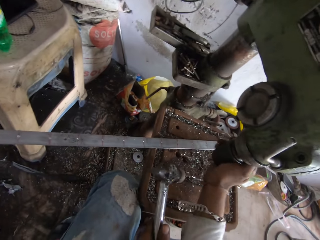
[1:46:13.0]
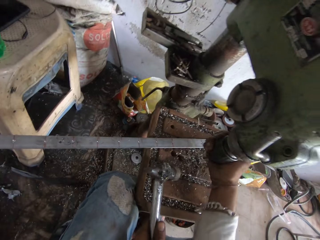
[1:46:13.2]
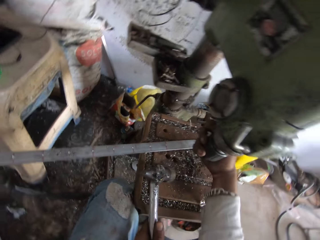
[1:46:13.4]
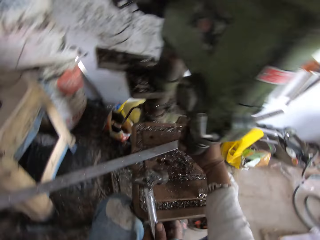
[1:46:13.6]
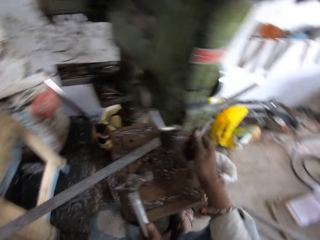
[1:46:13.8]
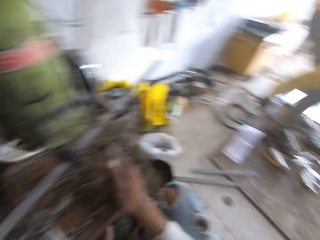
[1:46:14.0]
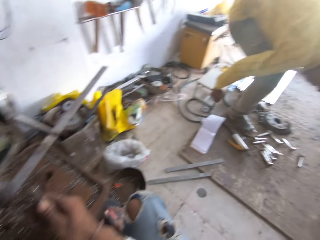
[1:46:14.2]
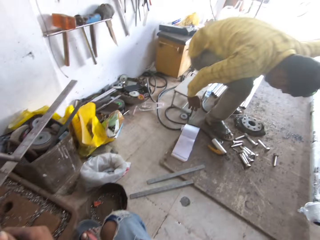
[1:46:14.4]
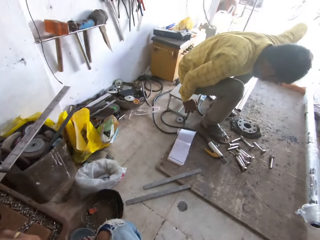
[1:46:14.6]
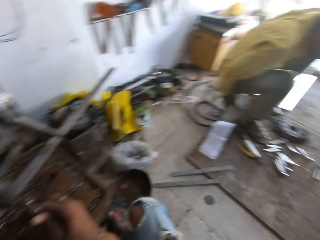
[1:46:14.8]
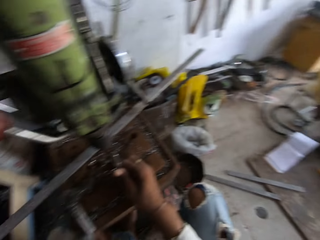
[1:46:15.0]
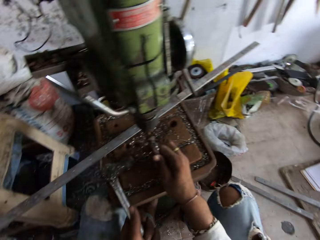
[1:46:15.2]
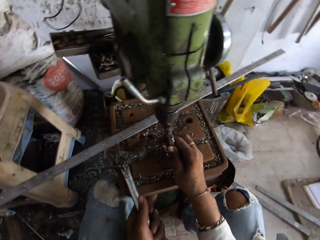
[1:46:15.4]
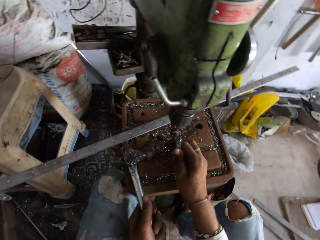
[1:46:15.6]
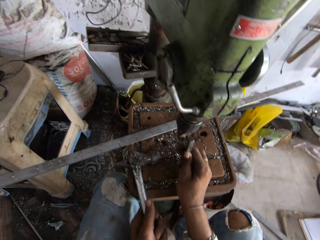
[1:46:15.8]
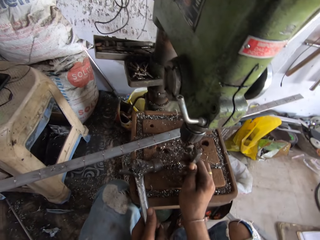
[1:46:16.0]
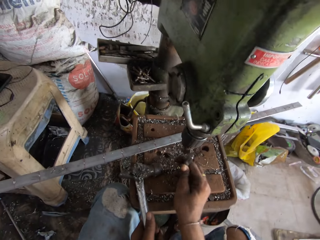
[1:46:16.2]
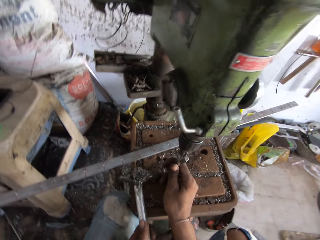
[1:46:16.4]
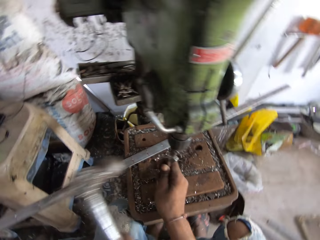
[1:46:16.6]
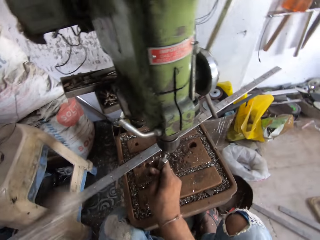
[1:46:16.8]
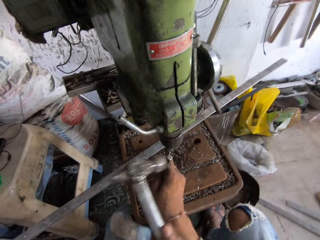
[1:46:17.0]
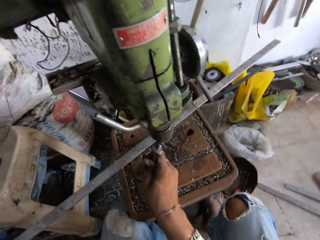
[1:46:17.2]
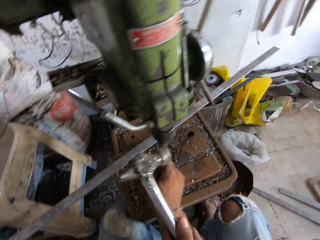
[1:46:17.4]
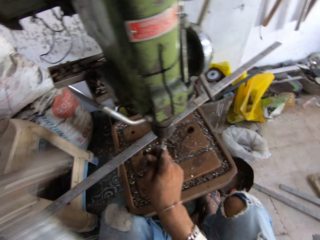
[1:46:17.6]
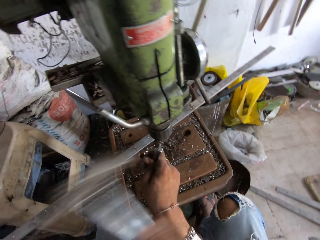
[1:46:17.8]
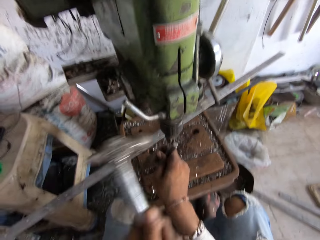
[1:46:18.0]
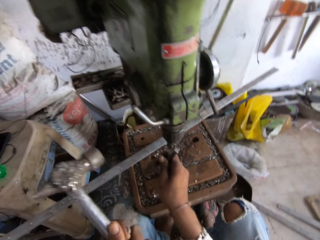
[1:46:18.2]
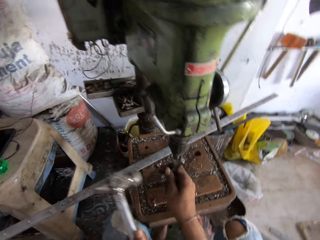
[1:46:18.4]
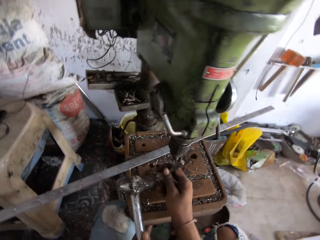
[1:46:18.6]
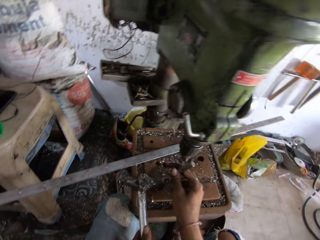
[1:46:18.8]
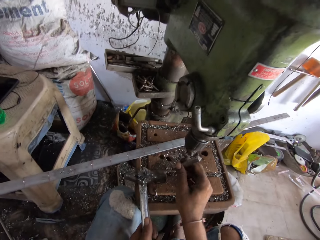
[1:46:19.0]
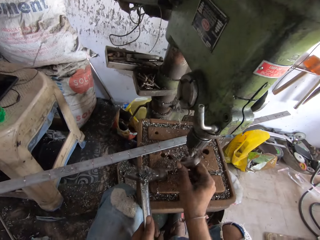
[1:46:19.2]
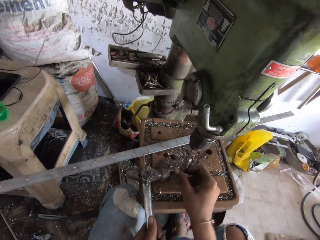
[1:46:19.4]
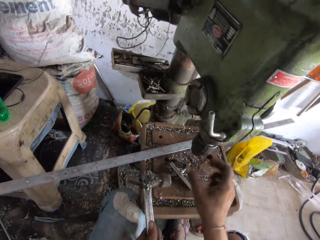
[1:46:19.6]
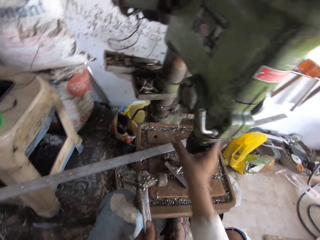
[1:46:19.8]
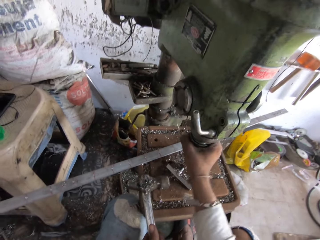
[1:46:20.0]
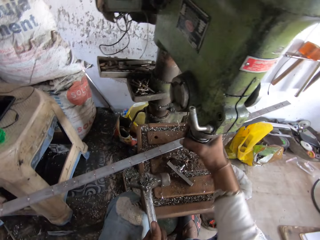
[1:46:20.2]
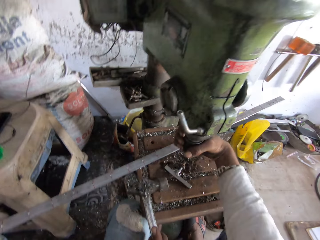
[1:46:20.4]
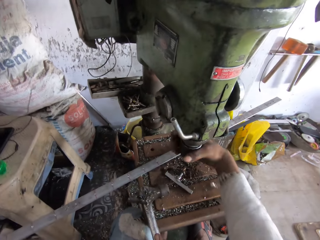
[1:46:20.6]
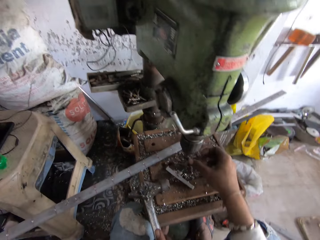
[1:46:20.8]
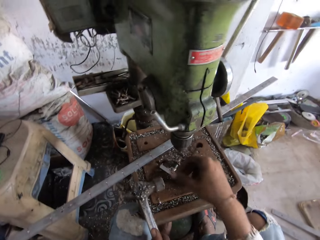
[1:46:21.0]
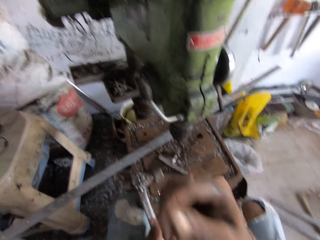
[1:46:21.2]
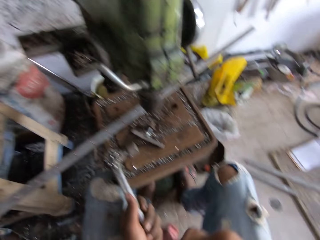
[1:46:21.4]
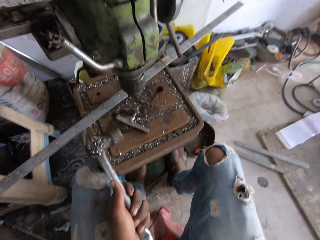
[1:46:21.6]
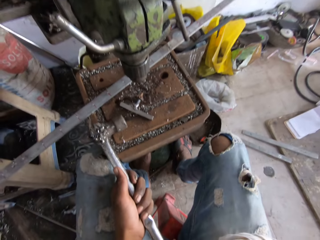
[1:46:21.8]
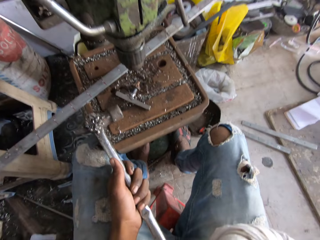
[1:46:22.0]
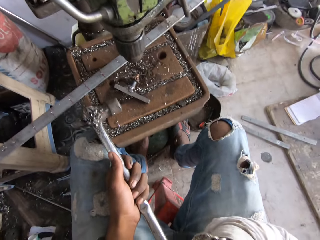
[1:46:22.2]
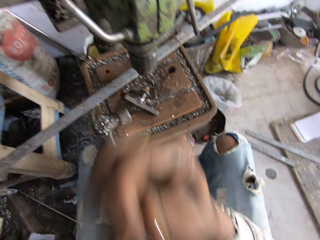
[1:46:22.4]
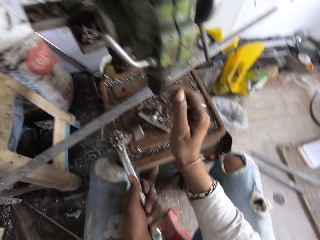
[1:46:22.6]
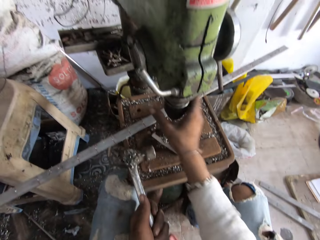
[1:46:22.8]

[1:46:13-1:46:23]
The camera wearer rotates the chuck. They look around. A man sits down. The camera wearer puts the metal on the machine. They hit the metal. They drop the metal. They rotate the chuck.

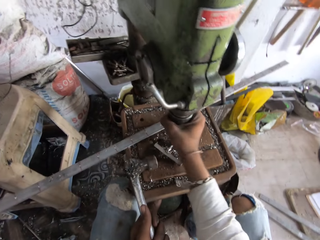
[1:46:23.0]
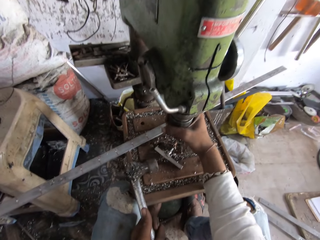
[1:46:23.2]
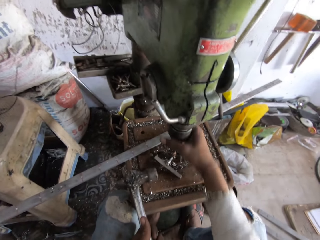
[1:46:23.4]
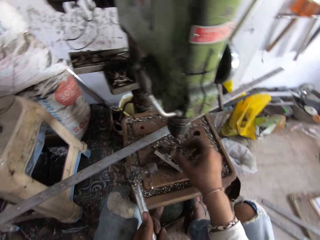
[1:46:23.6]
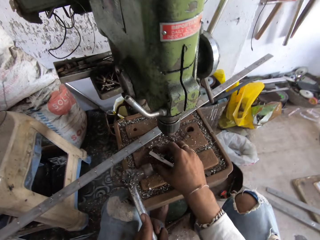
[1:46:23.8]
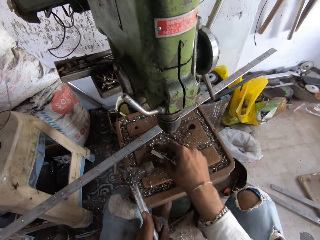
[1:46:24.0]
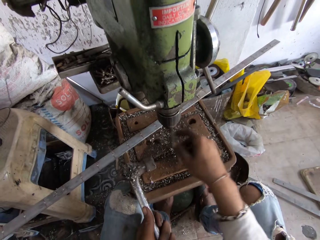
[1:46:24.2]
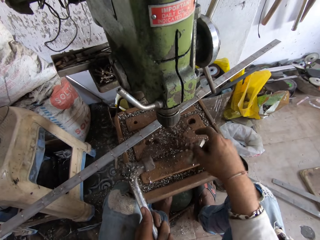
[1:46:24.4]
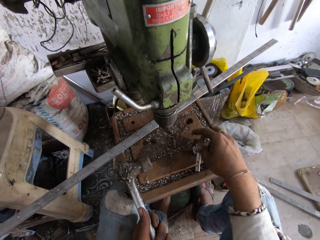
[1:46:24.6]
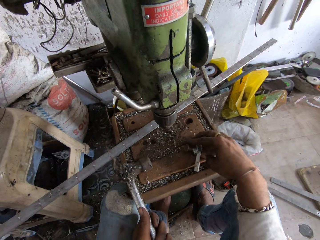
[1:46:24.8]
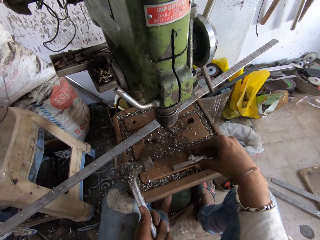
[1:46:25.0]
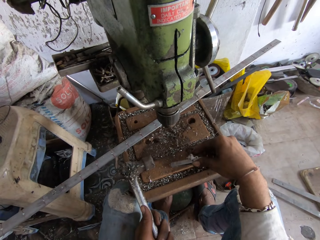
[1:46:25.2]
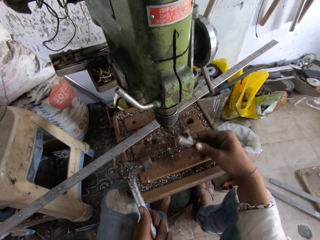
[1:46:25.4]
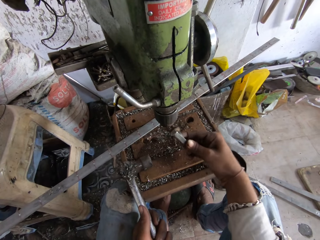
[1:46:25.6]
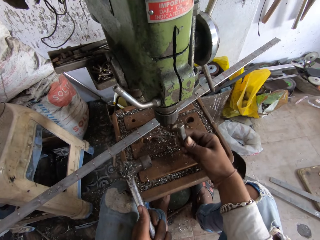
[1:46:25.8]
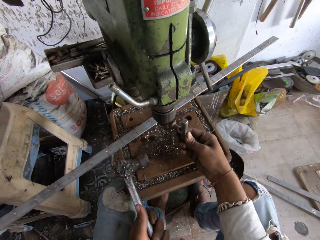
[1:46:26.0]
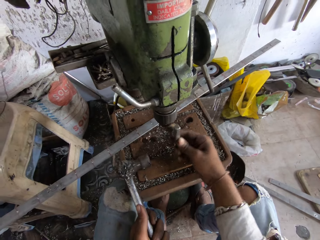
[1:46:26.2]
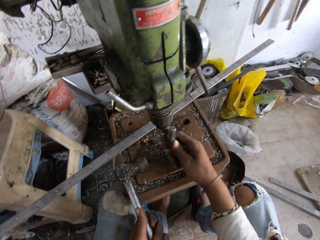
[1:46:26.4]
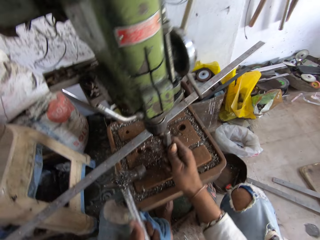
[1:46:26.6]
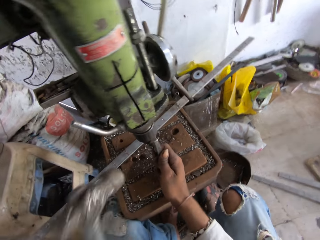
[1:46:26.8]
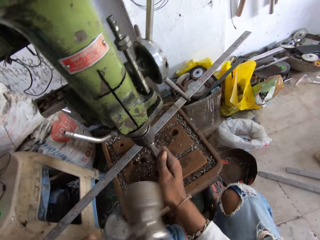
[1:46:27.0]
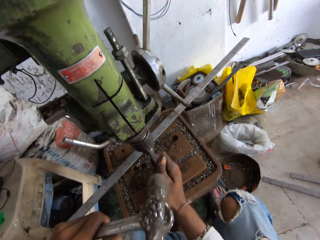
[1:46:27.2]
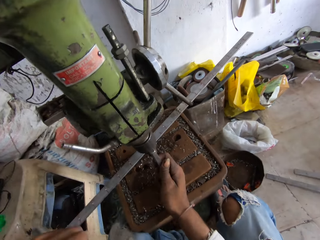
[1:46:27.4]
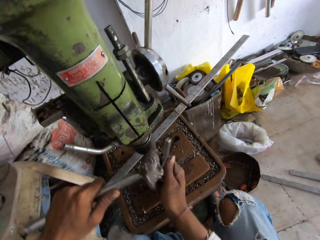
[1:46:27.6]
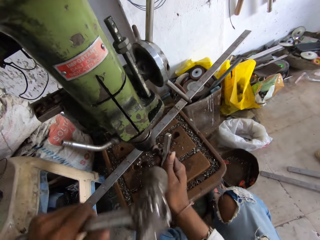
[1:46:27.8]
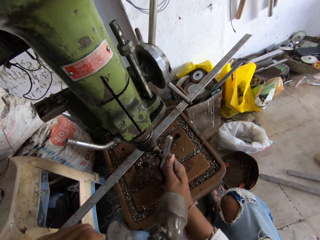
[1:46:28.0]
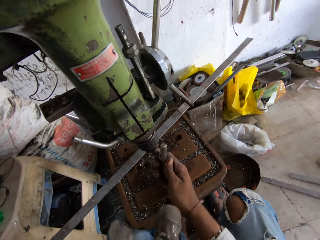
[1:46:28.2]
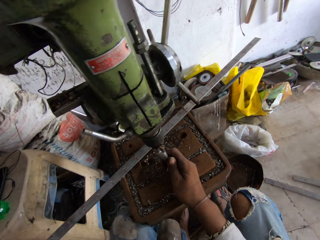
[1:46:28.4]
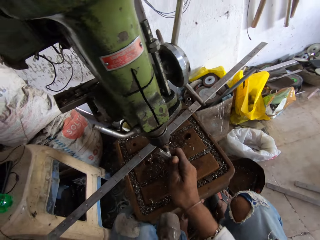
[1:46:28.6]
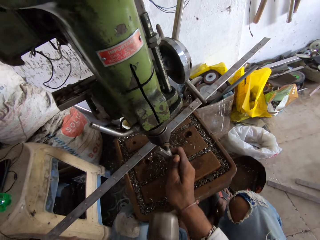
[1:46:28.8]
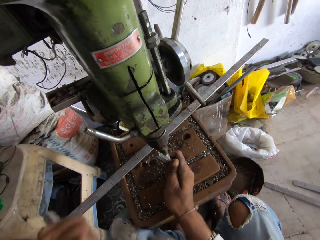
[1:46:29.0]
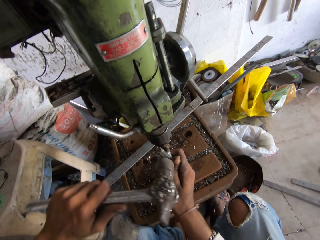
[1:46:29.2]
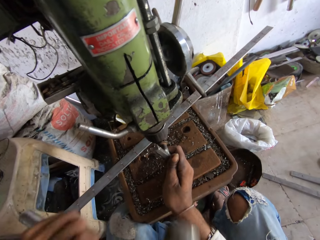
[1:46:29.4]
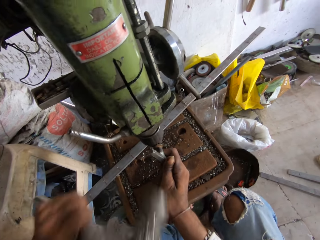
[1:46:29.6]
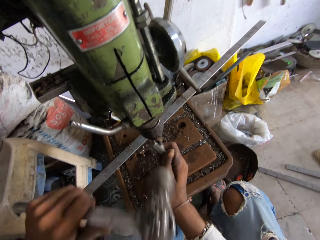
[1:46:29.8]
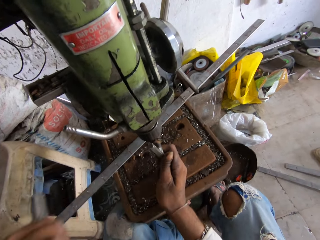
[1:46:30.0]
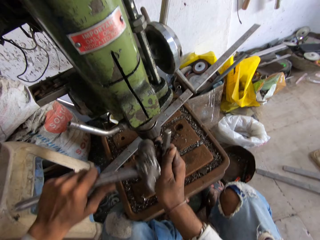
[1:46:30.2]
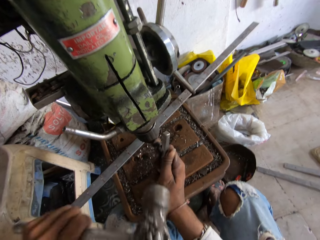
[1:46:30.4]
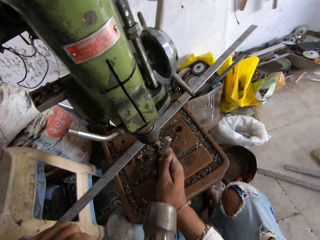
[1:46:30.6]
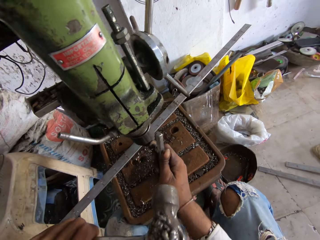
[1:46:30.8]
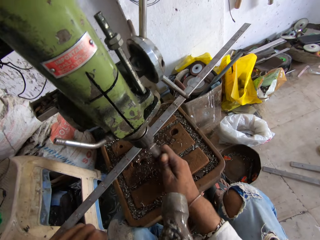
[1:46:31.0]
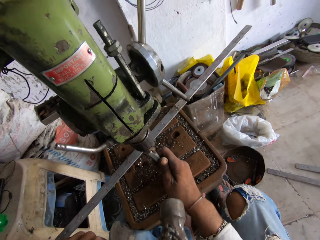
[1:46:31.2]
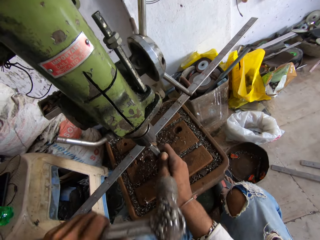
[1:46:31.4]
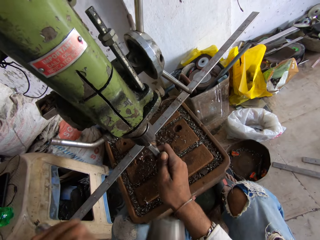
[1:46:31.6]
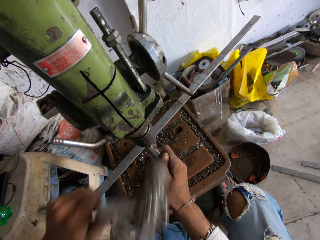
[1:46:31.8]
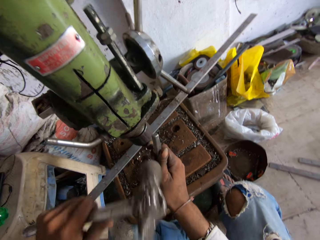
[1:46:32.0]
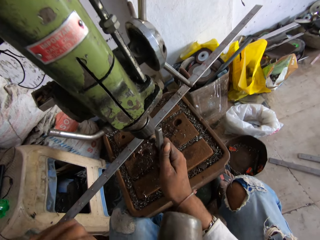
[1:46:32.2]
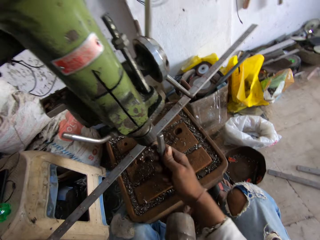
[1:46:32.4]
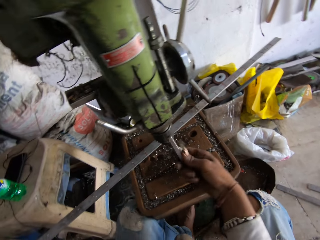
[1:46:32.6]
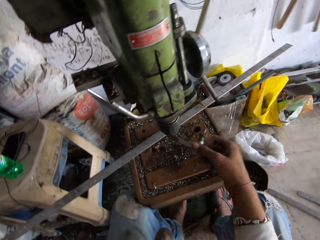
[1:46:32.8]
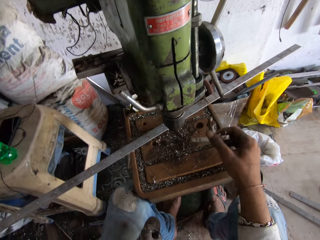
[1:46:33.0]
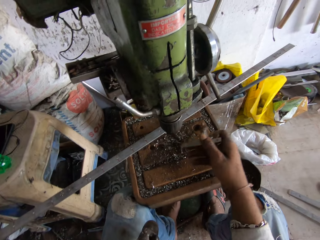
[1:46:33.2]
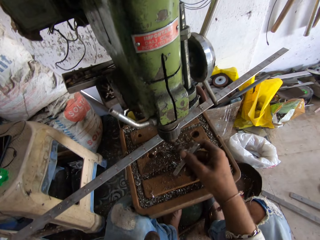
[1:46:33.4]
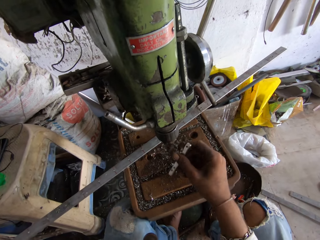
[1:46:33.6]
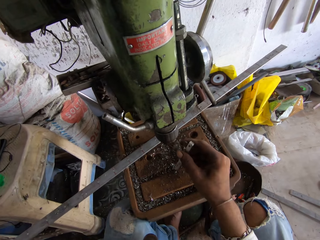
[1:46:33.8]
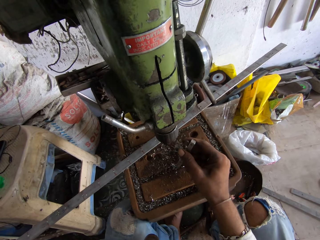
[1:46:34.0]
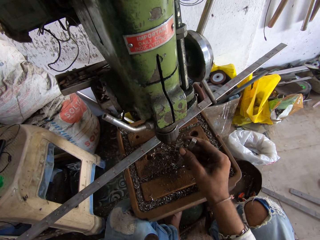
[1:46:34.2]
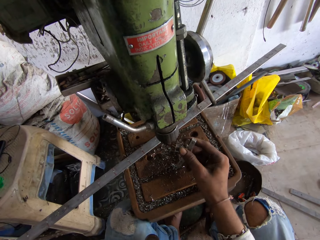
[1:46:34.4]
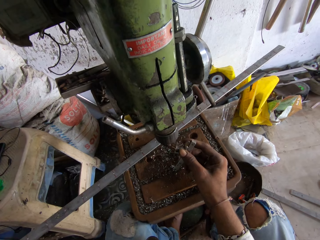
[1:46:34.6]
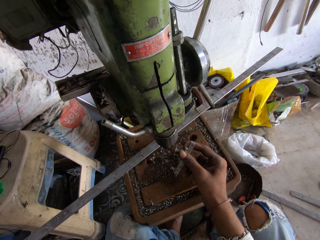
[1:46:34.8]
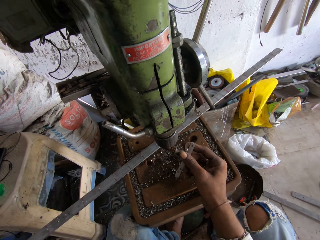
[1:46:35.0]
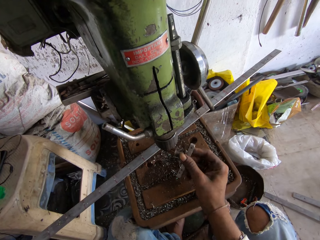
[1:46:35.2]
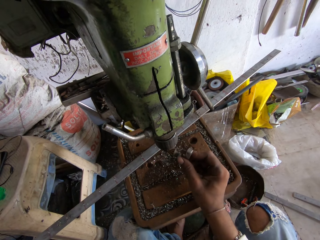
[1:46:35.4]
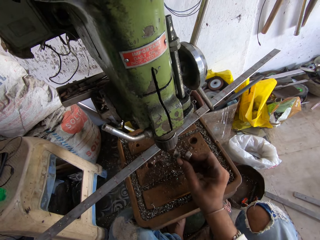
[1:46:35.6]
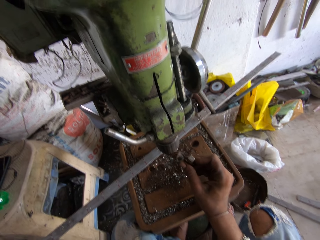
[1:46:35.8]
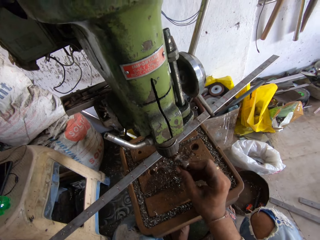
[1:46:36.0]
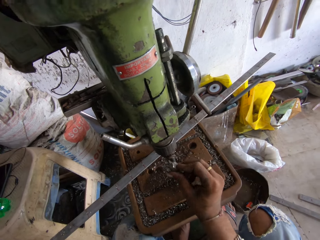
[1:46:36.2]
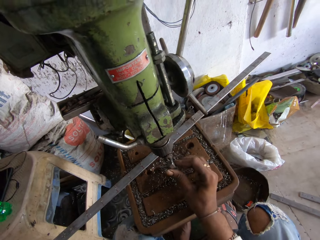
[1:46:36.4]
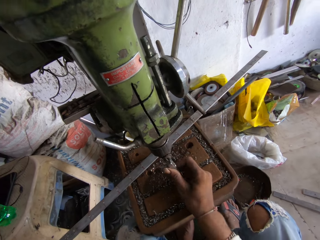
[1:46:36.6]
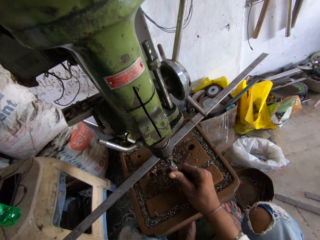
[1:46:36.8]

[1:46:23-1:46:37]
The camera wearer picks up the metal. They move the metal. They pick up the metal again. They put the metal on the machine. They hit the metal. They put the metal on the machine.
